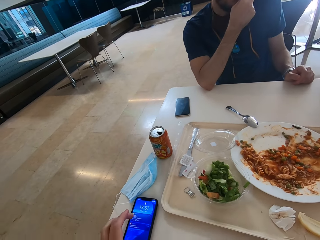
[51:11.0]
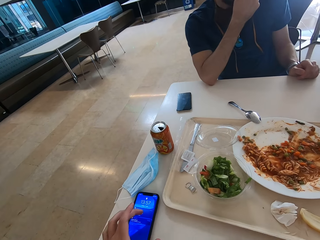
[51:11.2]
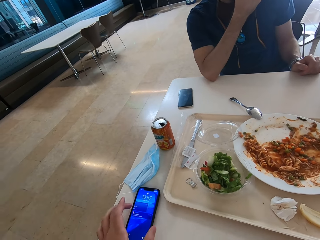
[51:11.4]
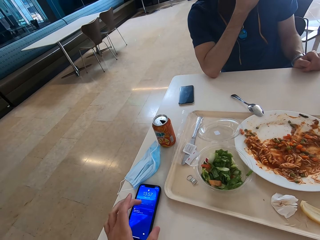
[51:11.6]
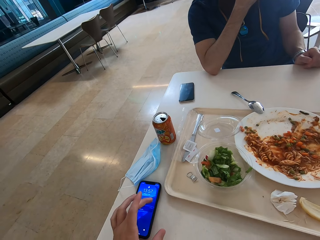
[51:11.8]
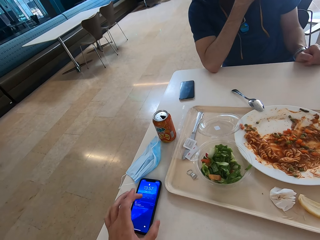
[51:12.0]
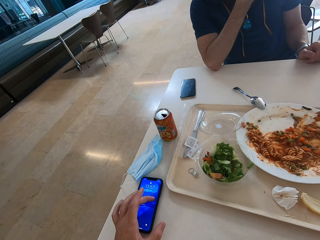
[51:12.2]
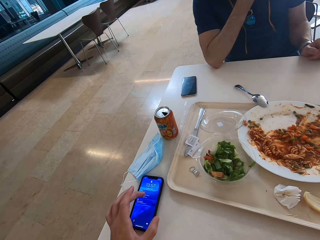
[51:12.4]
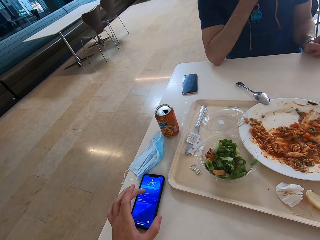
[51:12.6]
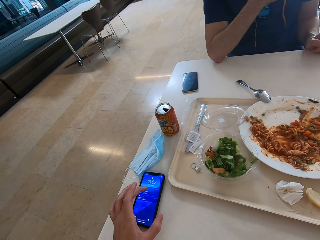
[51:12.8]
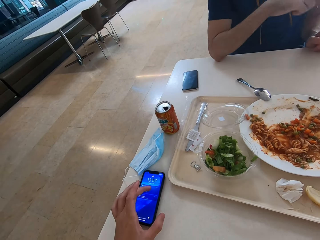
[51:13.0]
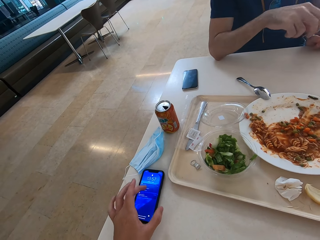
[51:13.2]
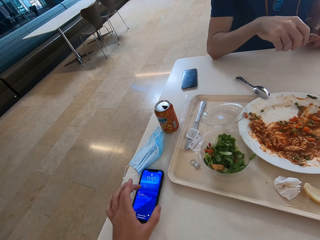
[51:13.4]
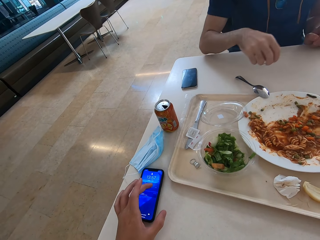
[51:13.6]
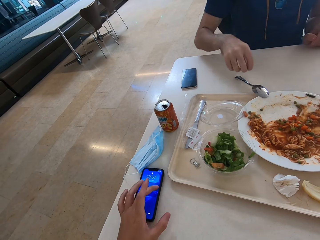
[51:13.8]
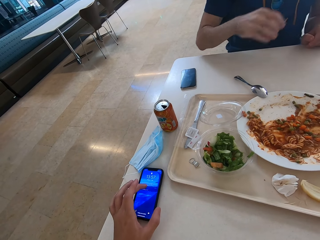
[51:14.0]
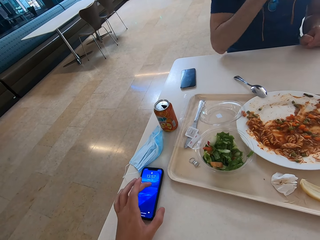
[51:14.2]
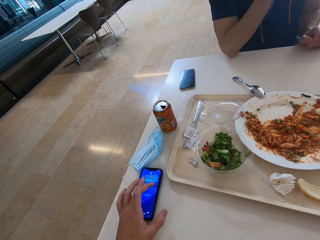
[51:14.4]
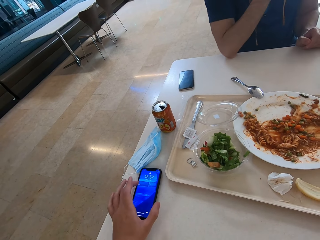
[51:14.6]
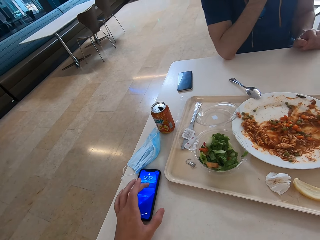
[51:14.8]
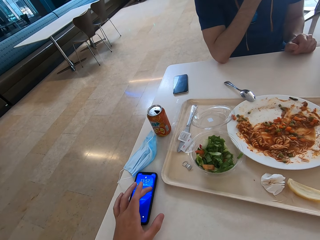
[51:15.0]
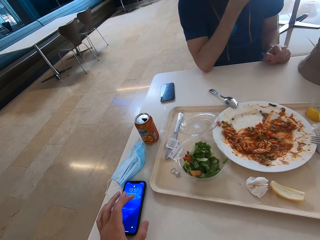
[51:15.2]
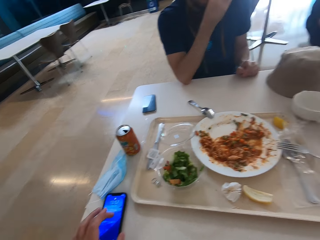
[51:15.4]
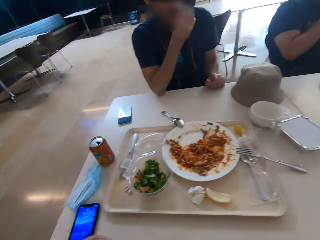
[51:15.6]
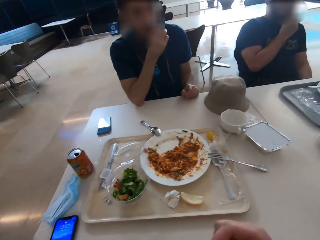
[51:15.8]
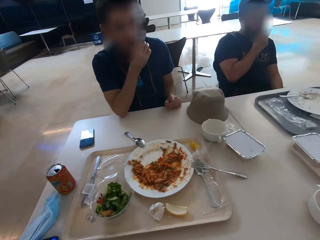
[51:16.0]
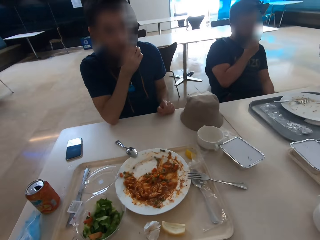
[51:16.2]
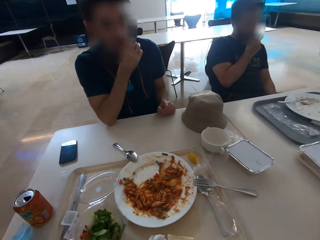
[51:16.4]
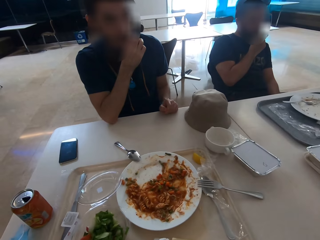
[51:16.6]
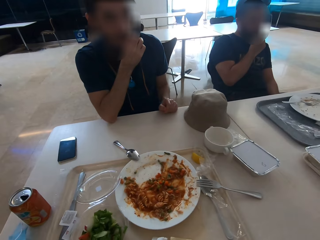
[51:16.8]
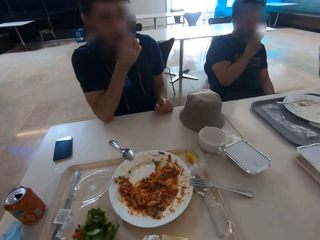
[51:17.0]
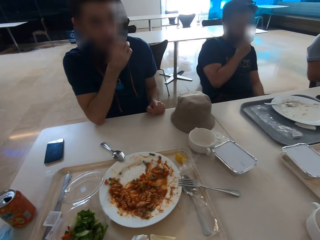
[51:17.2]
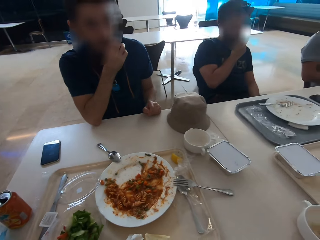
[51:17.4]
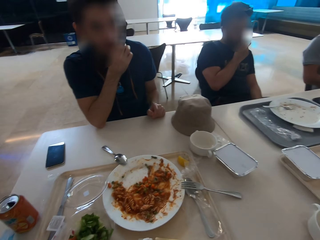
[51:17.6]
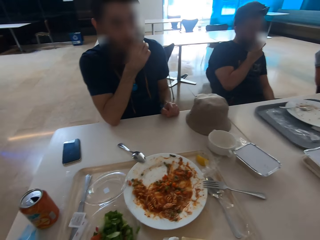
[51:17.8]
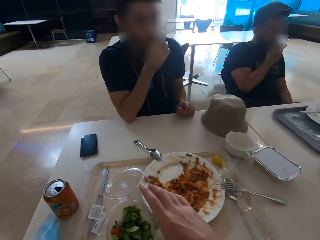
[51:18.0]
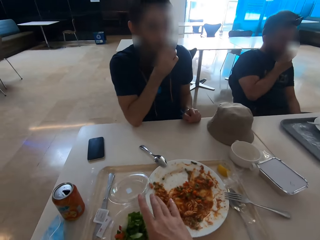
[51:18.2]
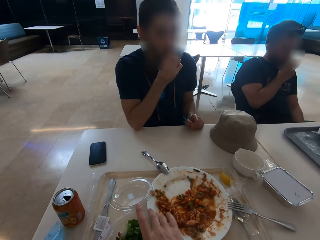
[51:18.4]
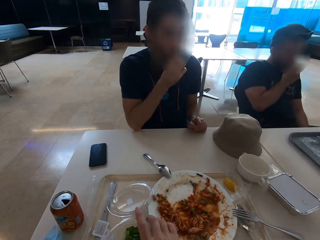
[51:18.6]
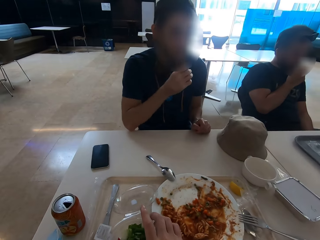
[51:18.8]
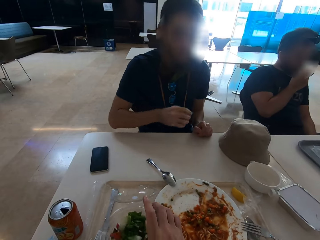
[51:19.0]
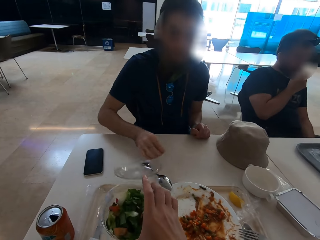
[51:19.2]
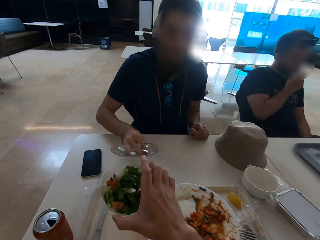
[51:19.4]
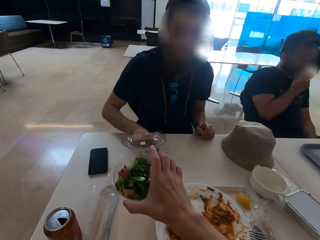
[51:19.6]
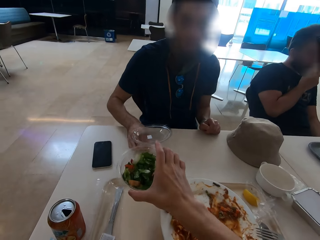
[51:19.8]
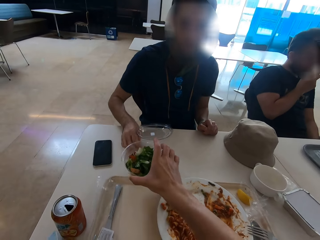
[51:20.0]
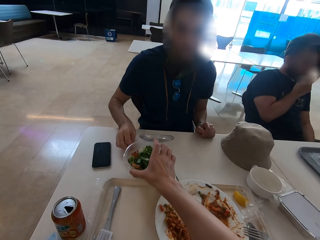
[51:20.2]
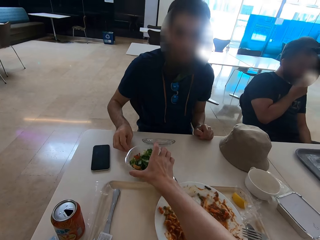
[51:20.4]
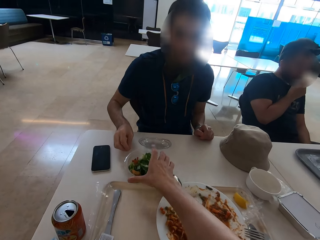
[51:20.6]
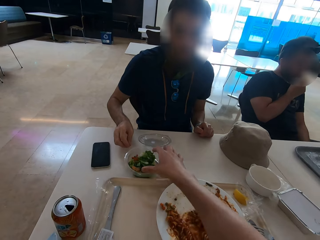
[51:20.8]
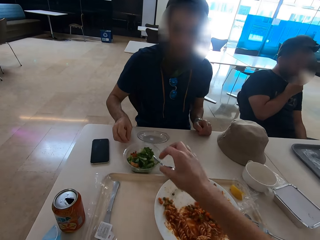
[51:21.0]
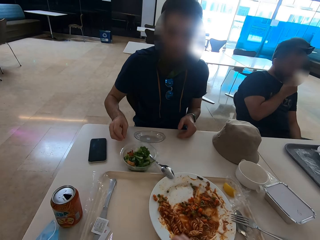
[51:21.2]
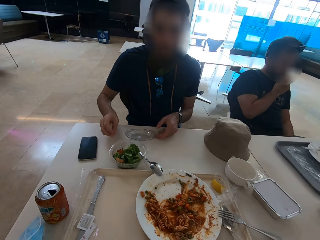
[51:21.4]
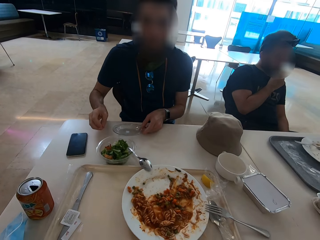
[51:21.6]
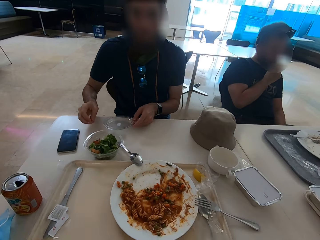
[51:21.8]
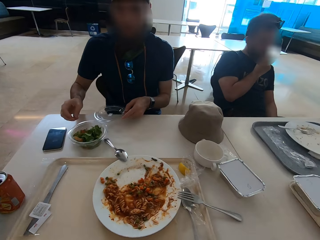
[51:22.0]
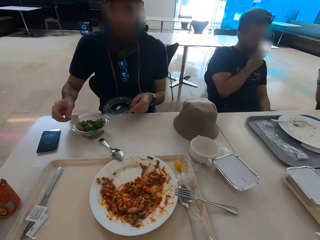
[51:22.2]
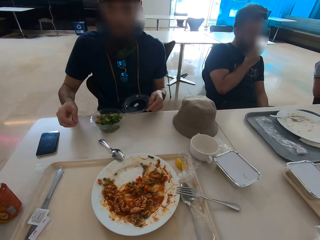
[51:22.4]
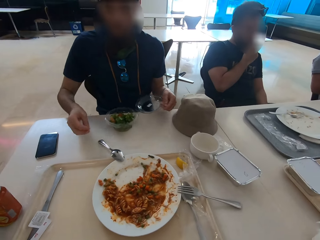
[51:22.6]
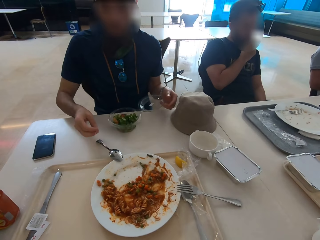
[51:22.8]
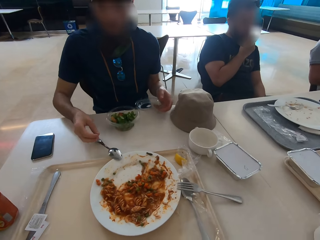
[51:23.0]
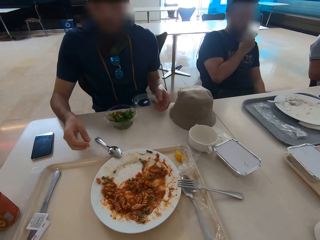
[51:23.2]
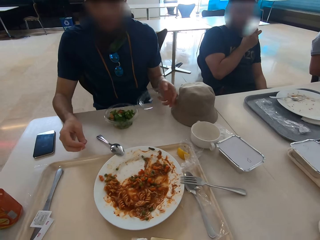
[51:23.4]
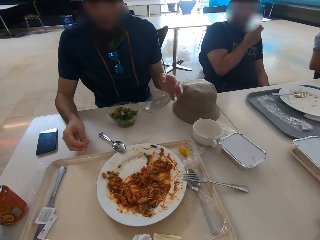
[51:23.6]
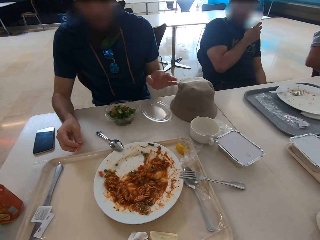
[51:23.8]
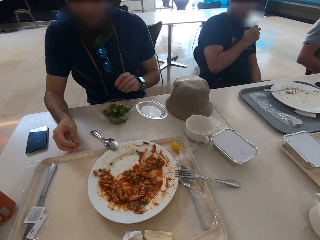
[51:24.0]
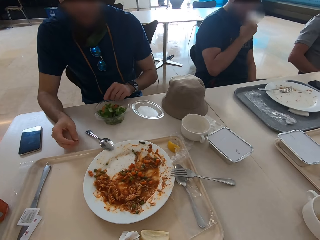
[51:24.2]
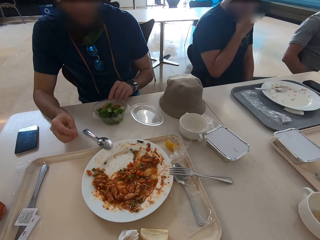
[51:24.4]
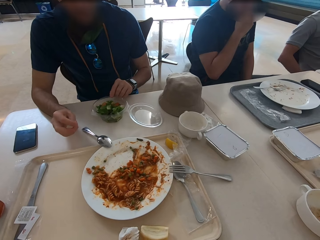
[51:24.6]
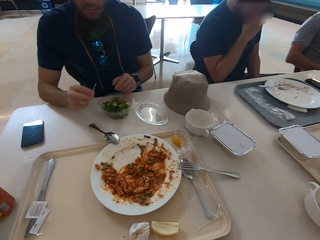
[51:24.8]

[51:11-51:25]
The camera wearer pulls the phone on the table. They move the salad container from the tray to the table. They put the tin aside. A man takes the tin. The man pulls the salad container on the table.

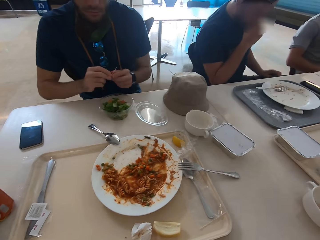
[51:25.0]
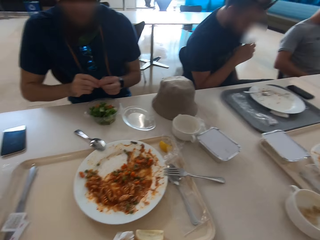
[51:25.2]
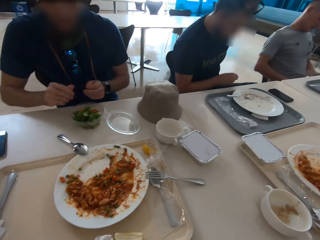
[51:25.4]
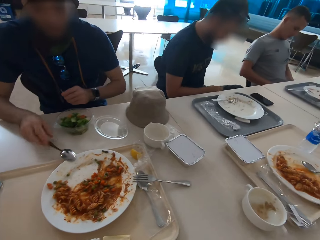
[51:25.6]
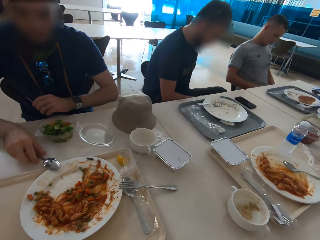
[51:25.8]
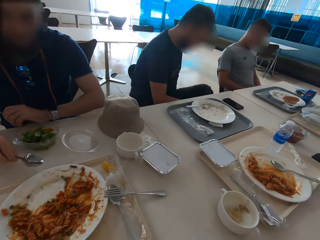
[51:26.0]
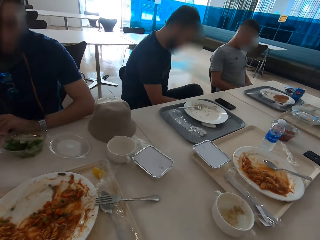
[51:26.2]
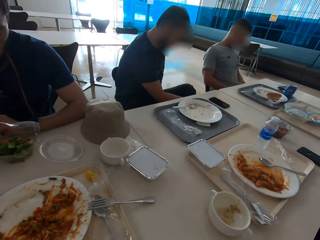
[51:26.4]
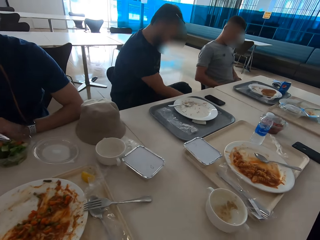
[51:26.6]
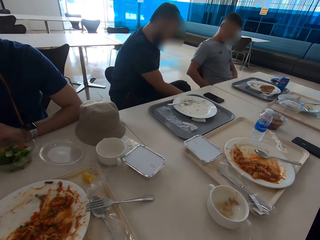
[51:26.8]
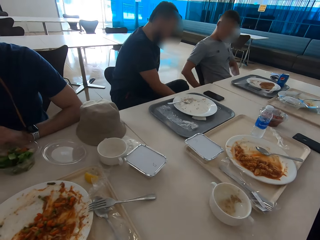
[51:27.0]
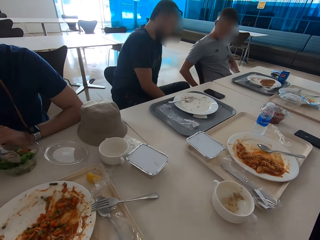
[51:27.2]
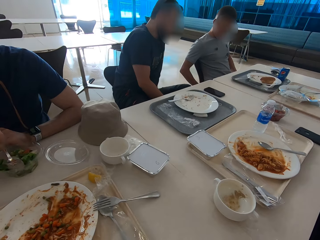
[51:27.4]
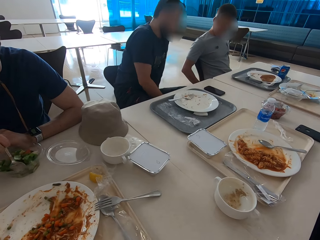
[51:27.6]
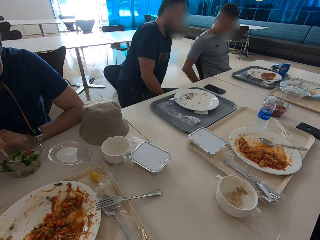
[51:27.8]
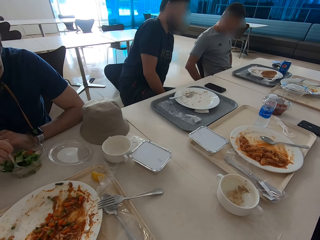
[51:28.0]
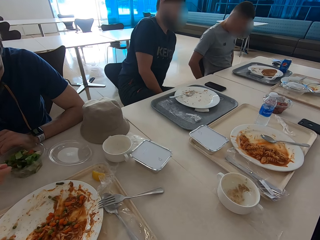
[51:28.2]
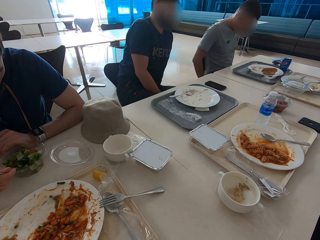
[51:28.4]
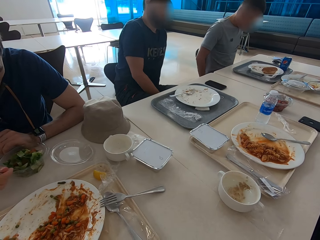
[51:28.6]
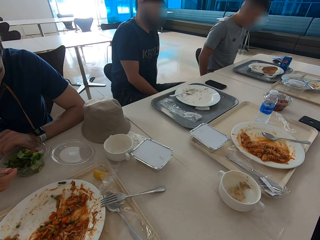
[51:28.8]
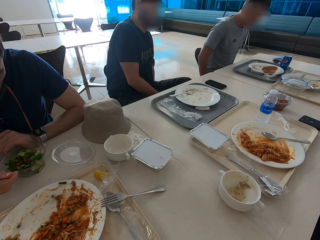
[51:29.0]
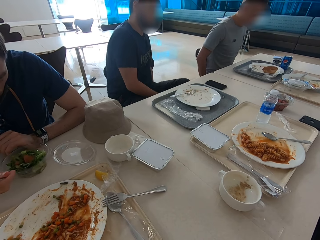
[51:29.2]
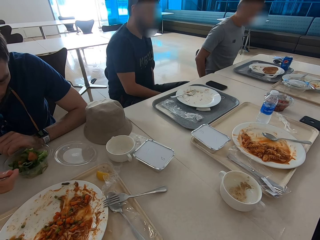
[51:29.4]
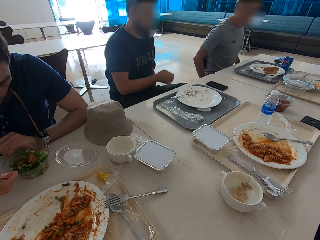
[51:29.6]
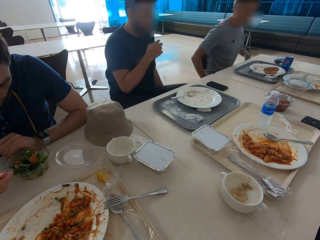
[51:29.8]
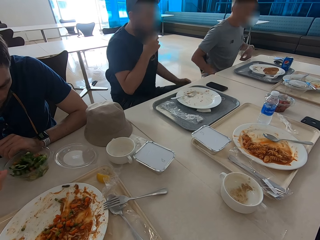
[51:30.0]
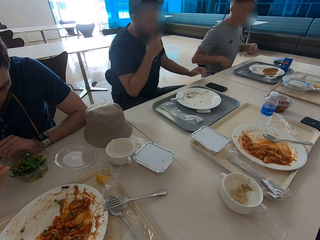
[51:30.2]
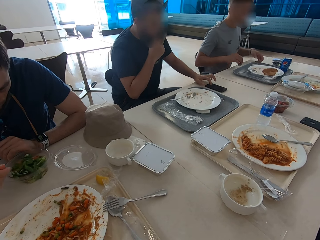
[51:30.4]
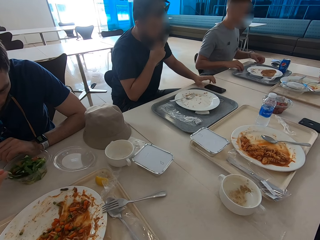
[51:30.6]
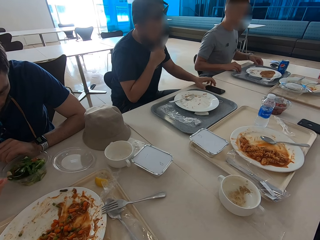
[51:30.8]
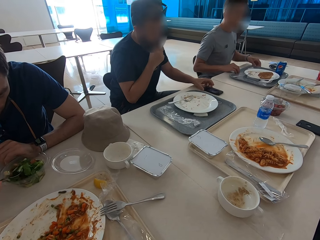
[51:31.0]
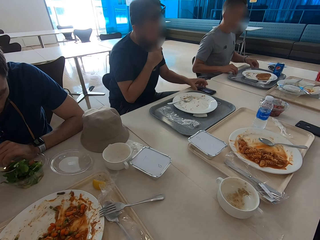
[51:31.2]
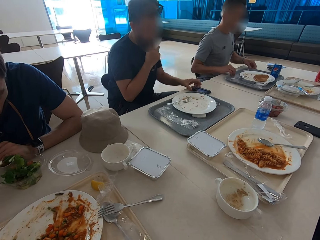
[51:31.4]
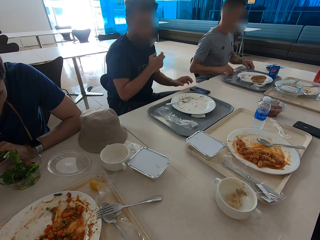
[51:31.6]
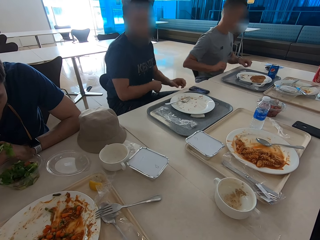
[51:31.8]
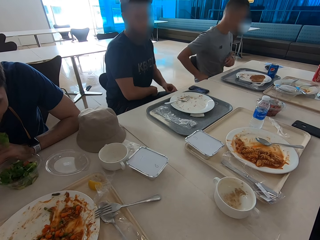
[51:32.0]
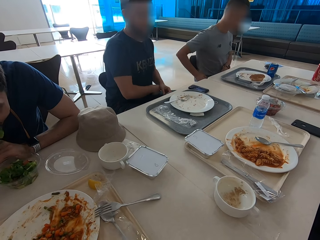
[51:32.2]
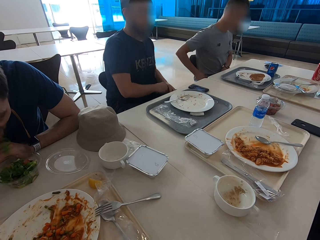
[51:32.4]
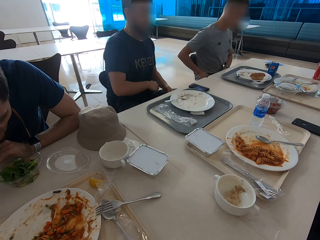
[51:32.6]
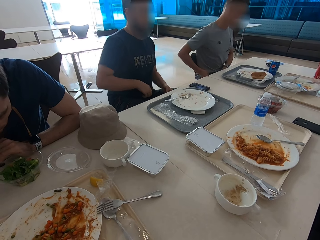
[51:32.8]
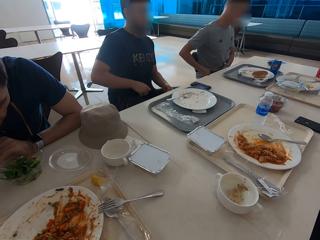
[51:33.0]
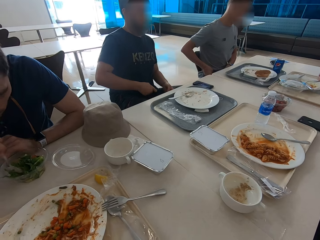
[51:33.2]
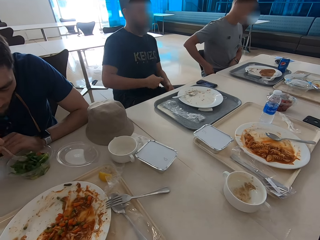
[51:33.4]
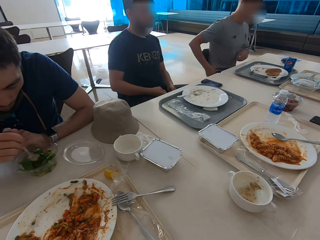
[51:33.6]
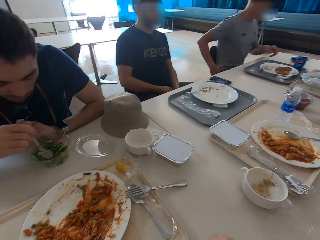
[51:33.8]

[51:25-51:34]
A man moves. Another man picks up a spoon. The camera wearer picks up a spoon. A person adjusts sitting position. The first man taps the phone and pulls the phone on the table. A third man drags the tray on the table. The second man eats salad. The third man removes the phone from the pocket.
